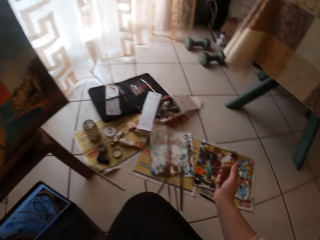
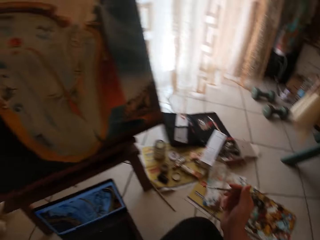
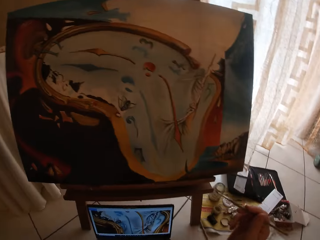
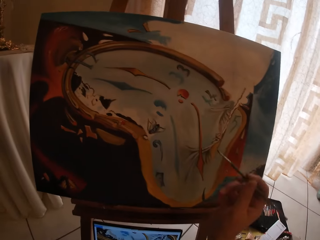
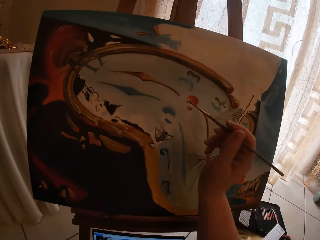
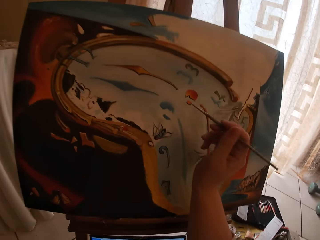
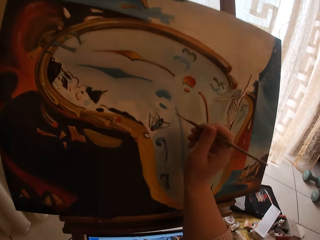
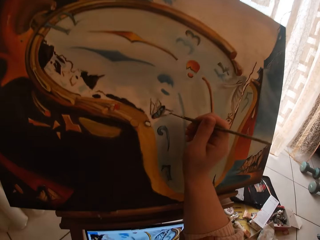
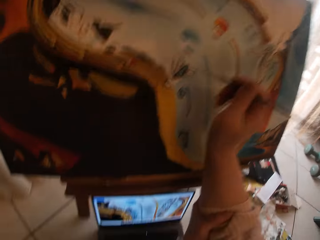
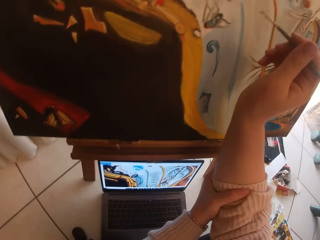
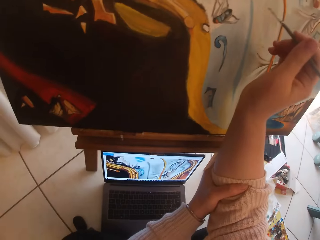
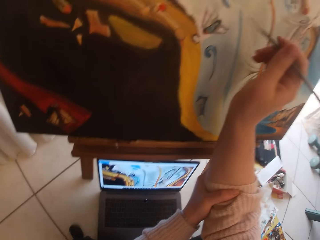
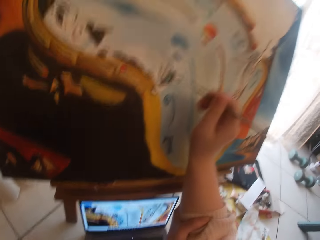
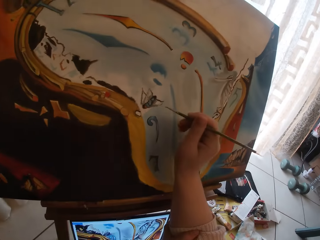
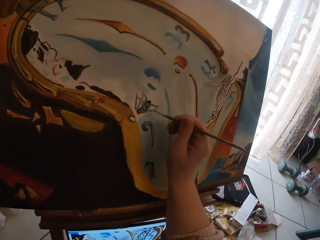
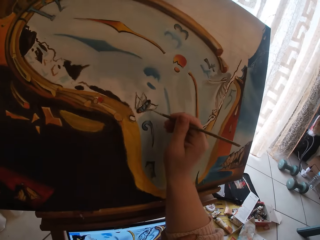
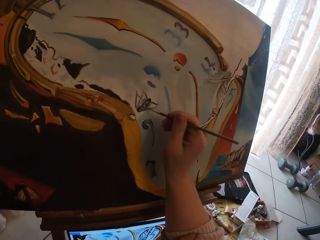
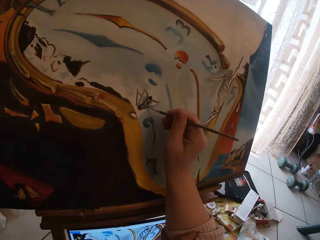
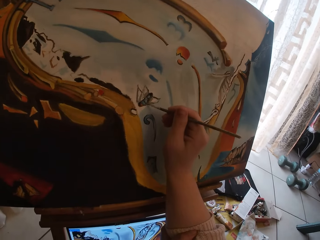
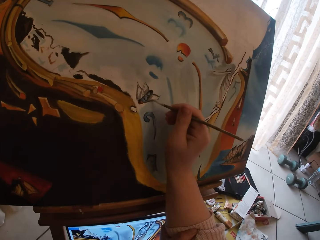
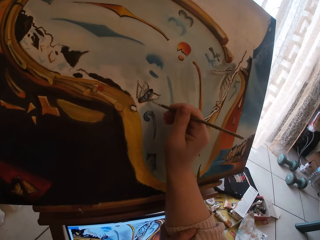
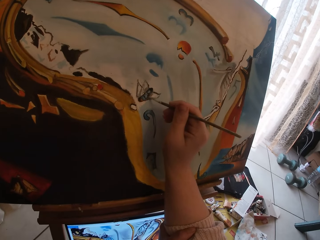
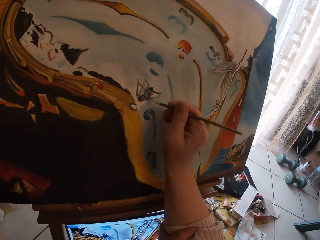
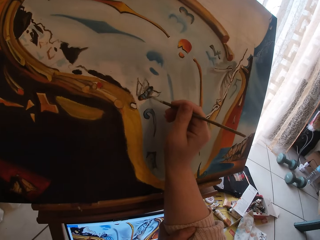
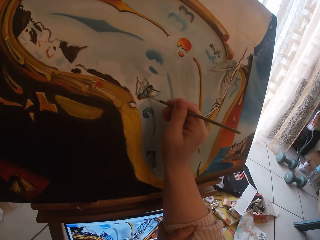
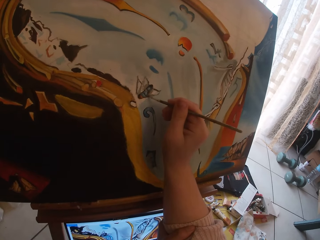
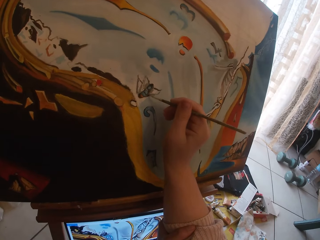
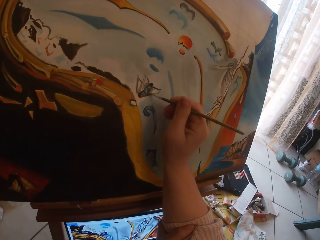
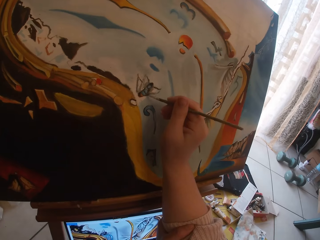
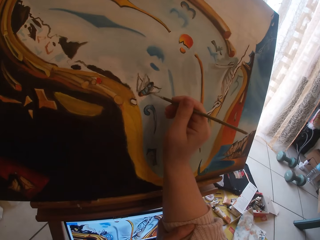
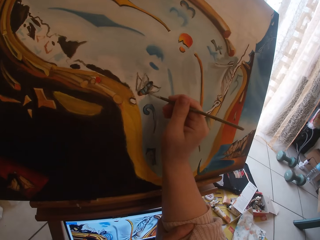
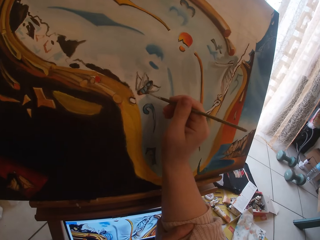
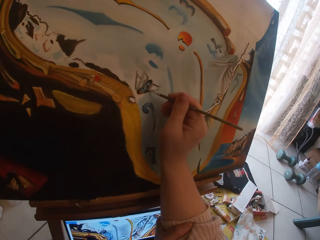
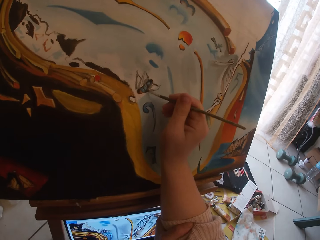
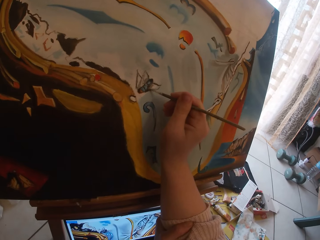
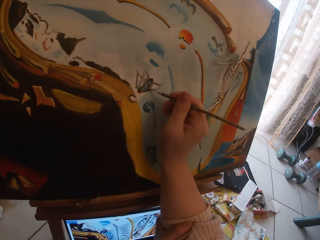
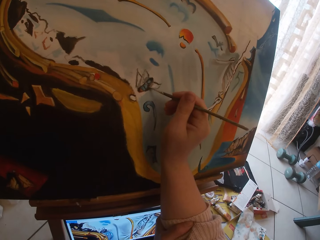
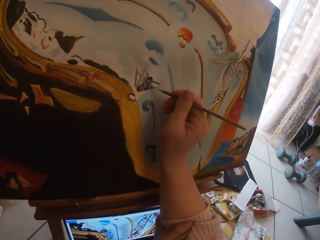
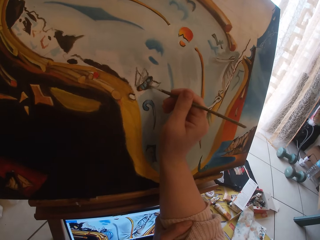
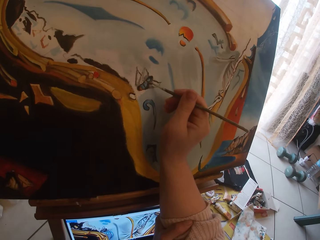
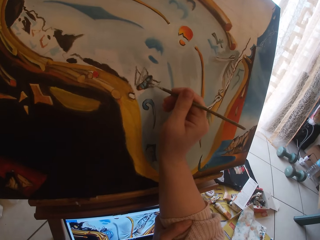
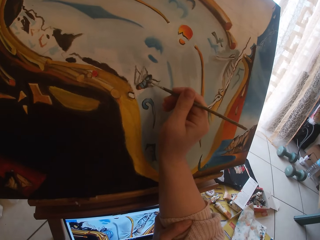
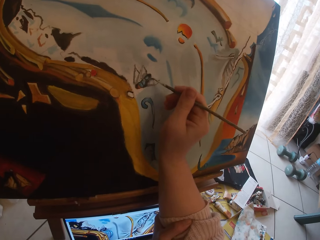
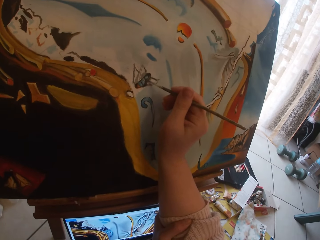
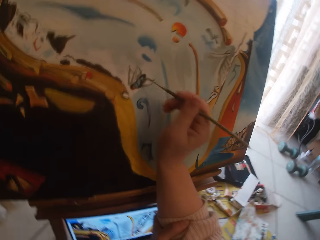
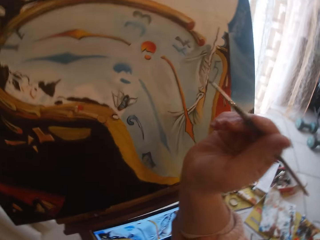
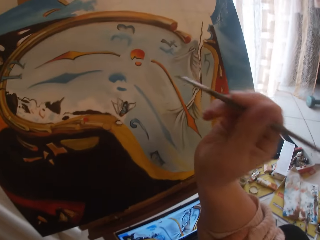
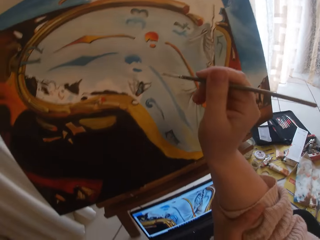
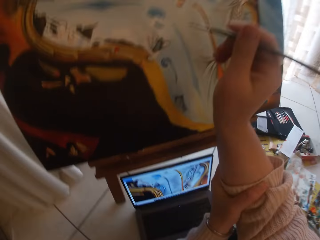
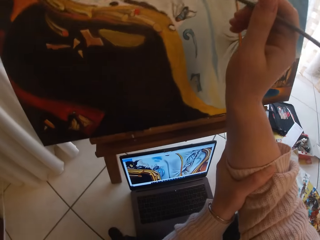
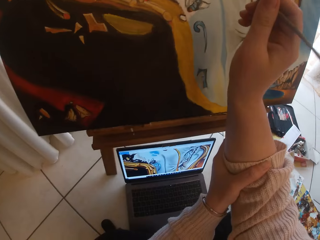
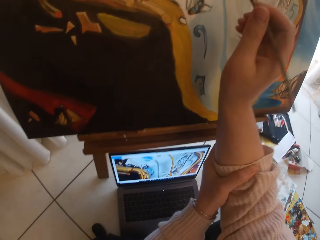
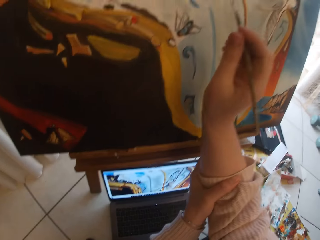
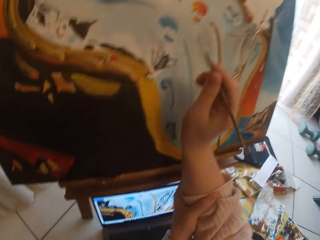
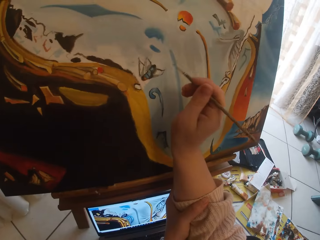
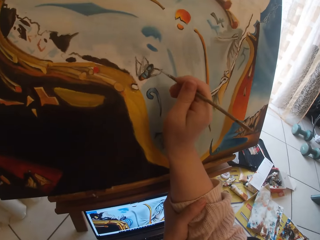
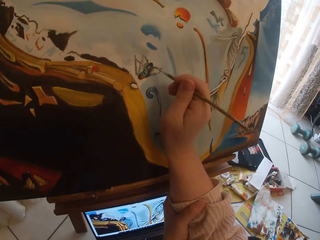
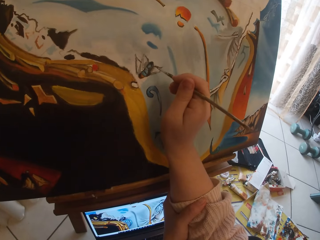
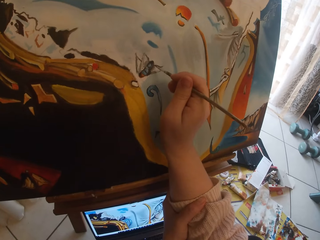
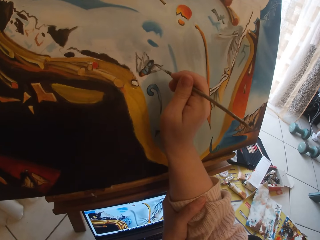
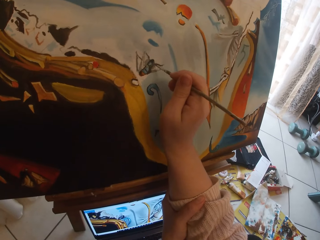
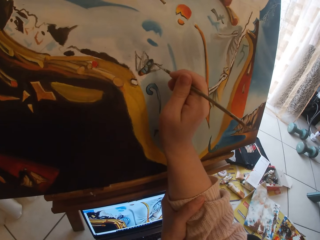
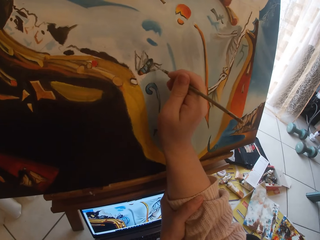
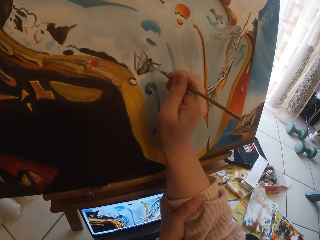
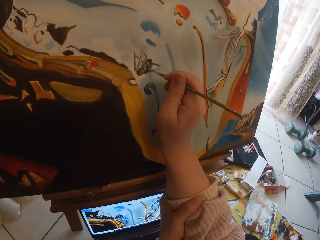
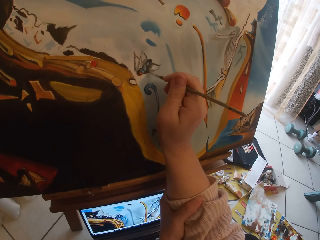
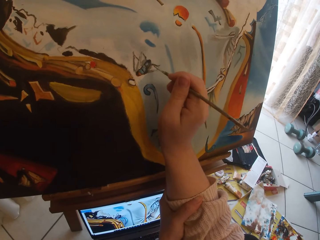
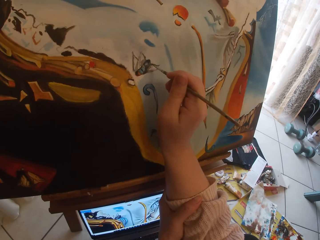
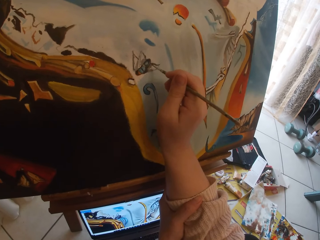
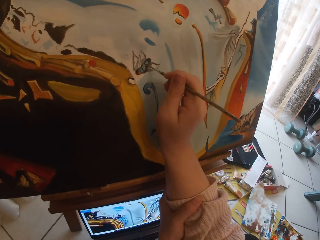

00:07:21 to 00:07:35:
The camera wearer looks at the laptop. He paints on the canvas. He lifts his hand. He looks at the laptop. He paints on the canvas.

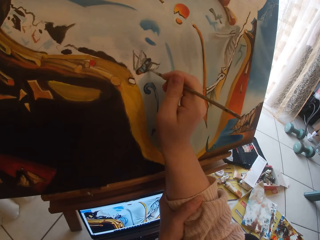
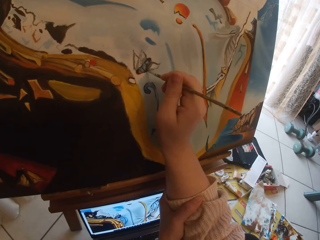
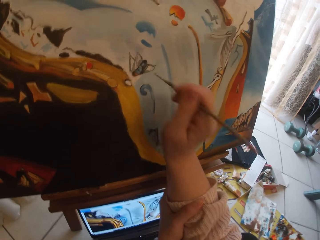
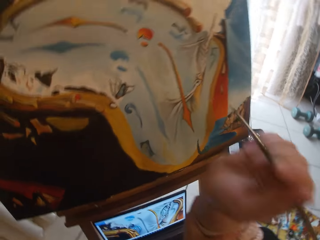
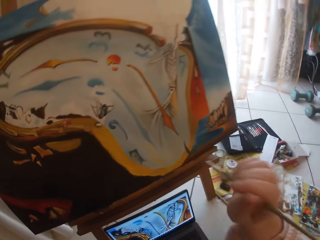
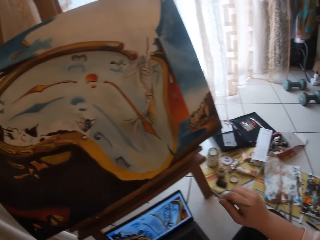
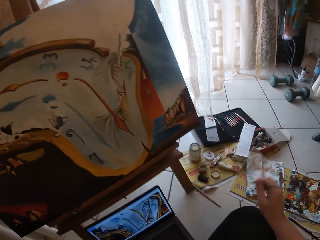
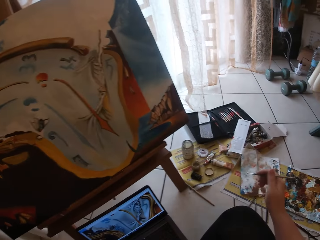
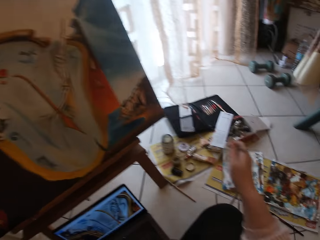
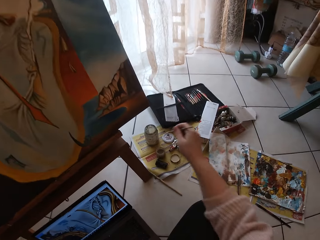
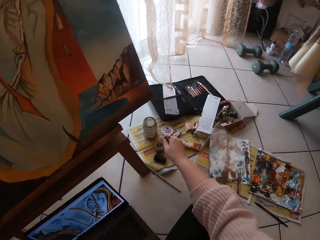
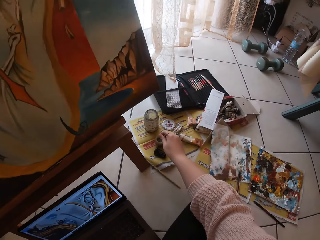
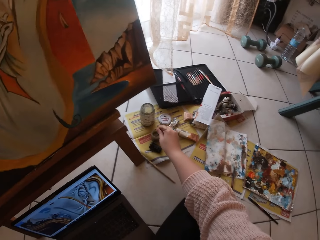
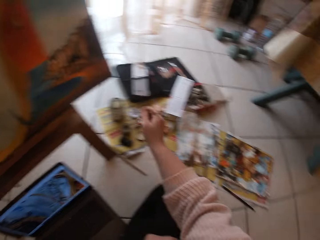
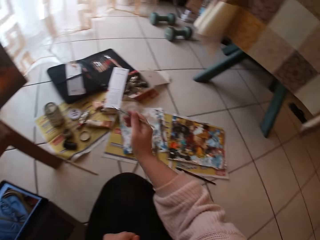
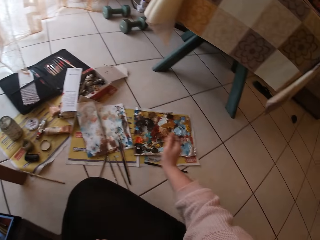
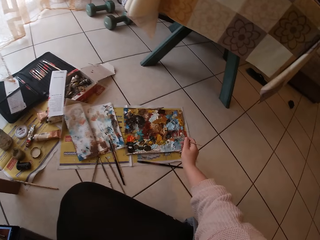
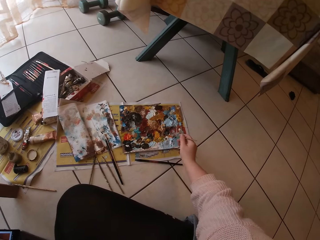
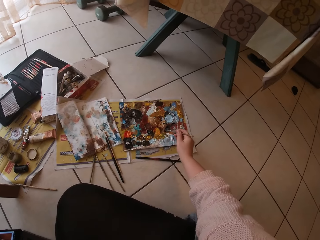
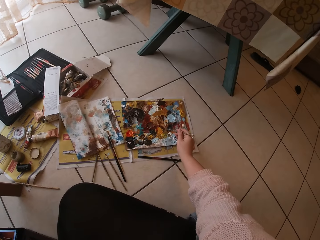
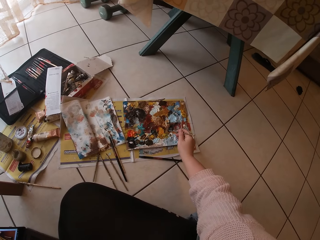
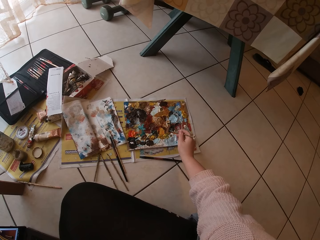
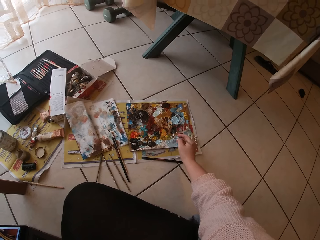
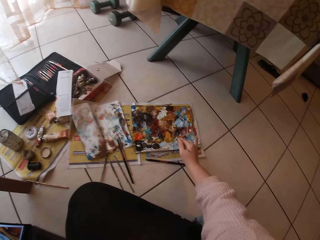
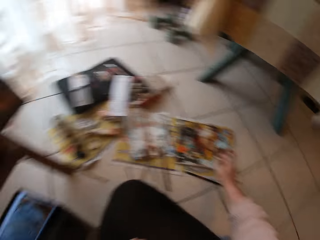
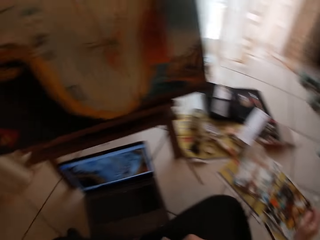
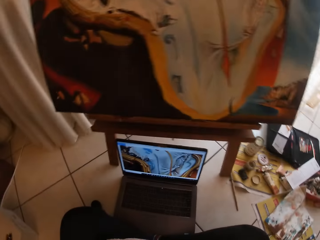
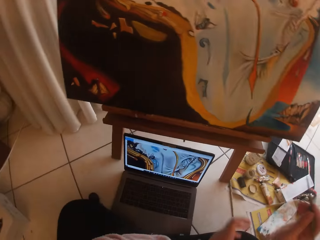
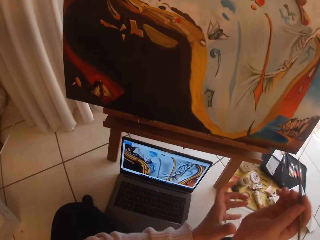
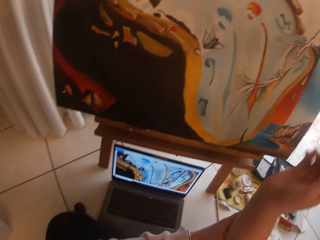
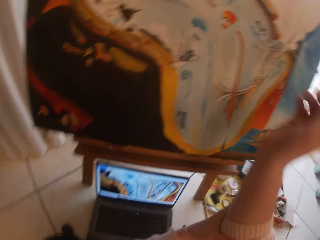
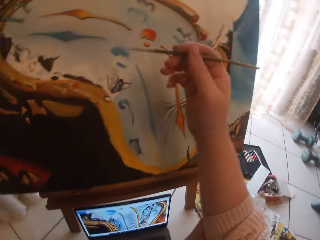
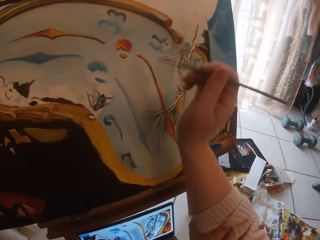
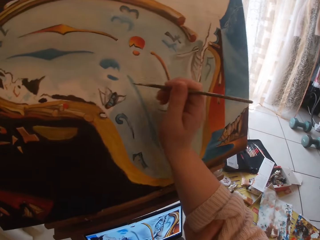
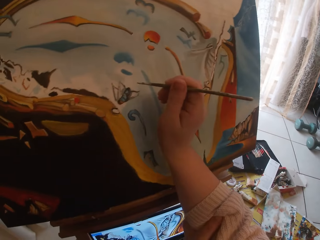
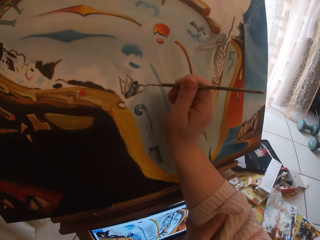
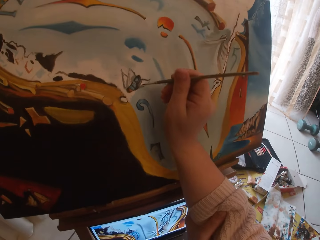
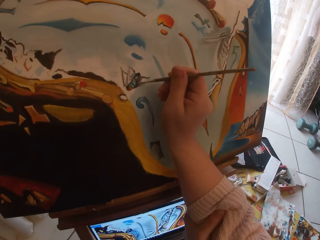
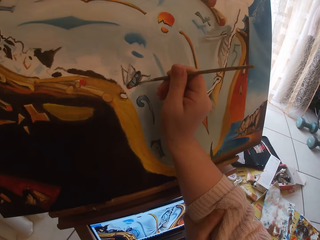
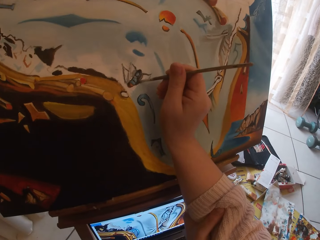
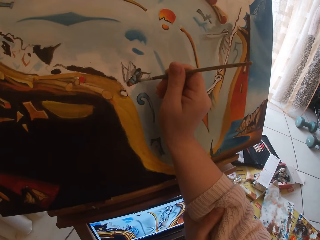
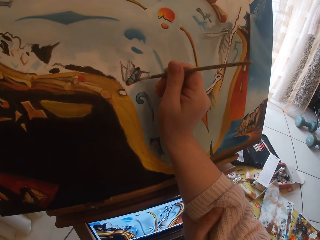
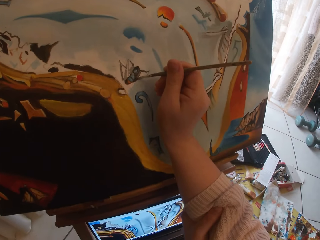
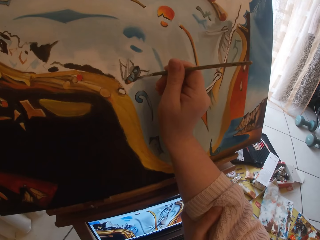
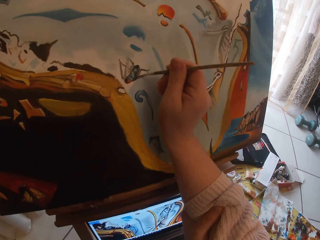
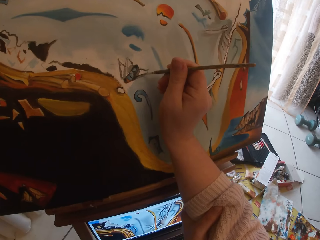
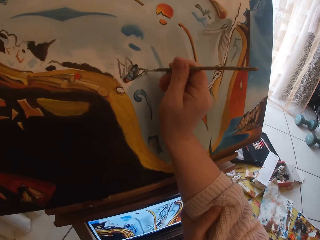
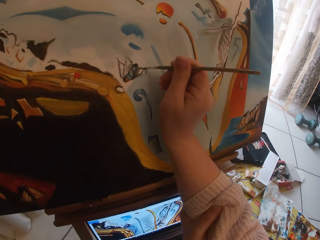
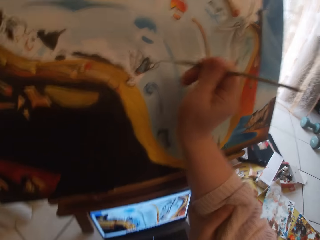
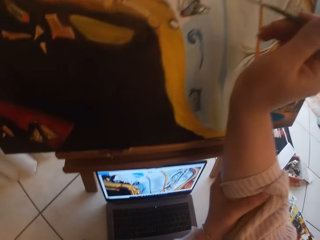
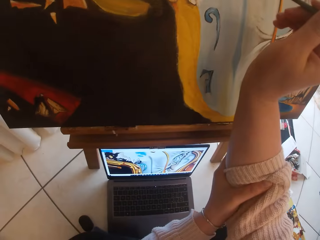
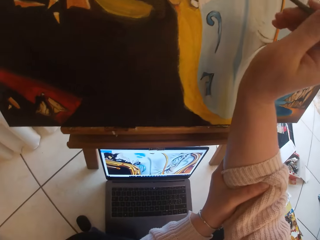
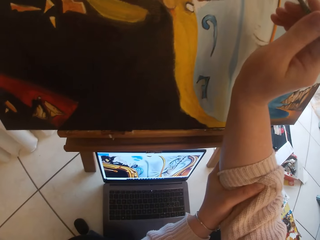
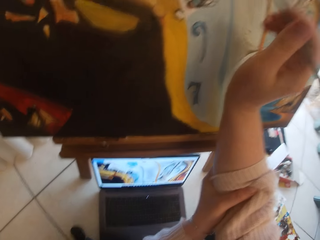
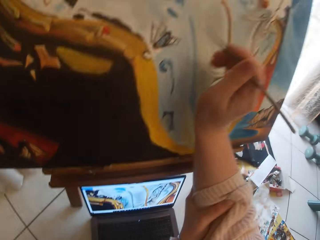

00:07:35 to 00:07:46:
The camera wearer shakes the paint brush. They put the brush in a liquid container. They swirl the brush on a palette. They paint on the canvas. They look at the laptop.
